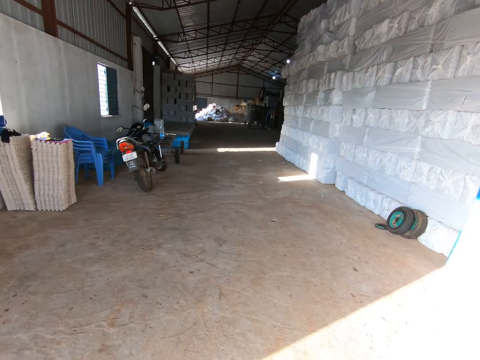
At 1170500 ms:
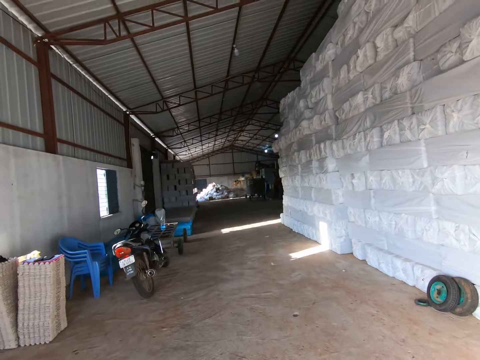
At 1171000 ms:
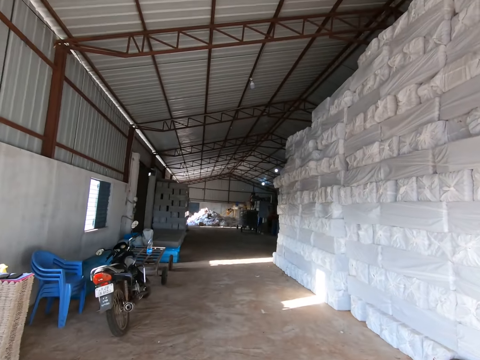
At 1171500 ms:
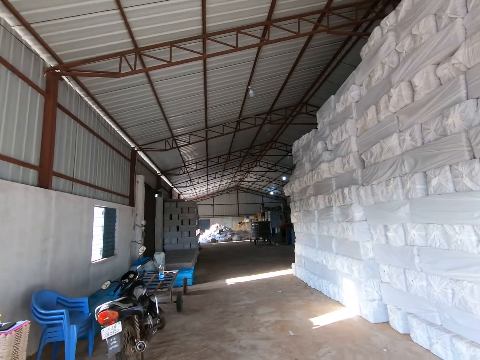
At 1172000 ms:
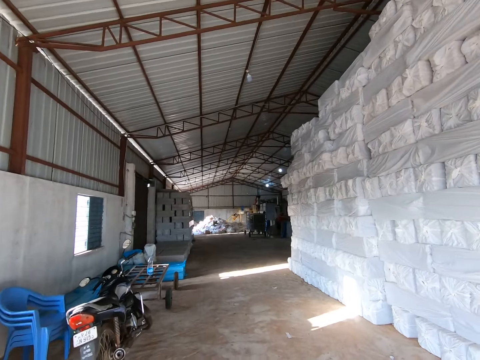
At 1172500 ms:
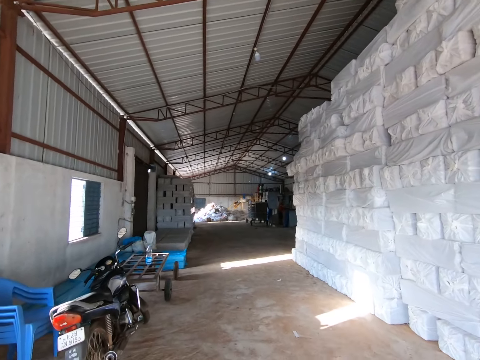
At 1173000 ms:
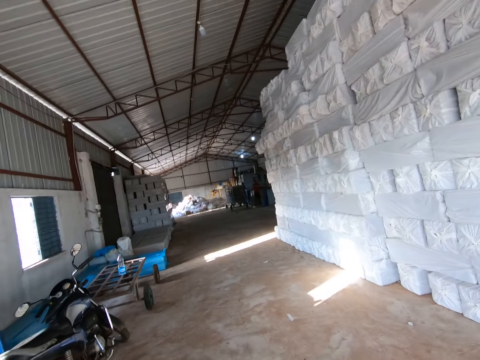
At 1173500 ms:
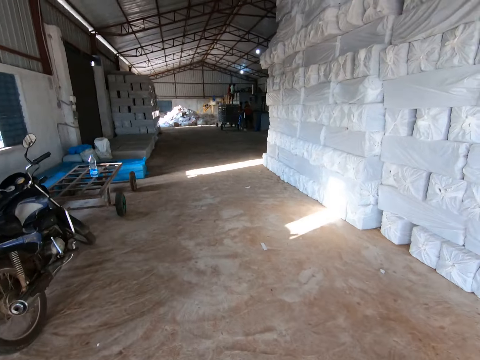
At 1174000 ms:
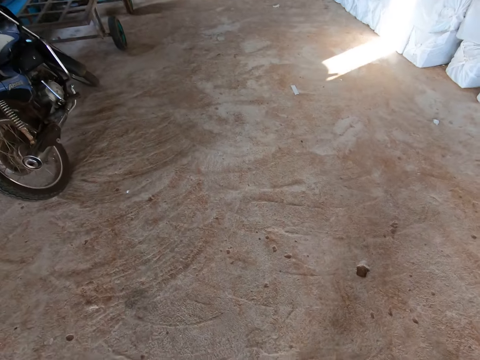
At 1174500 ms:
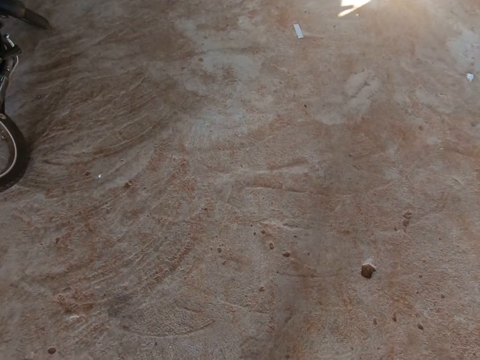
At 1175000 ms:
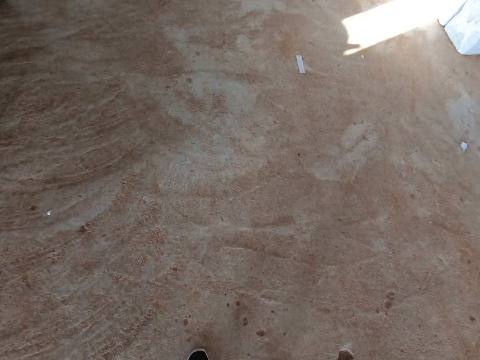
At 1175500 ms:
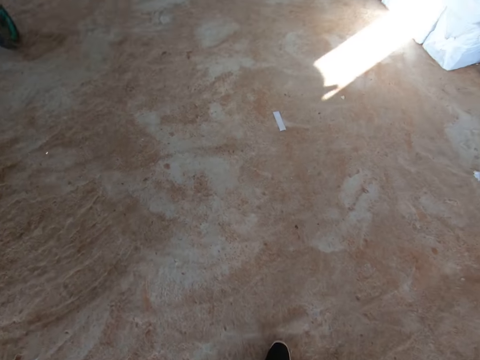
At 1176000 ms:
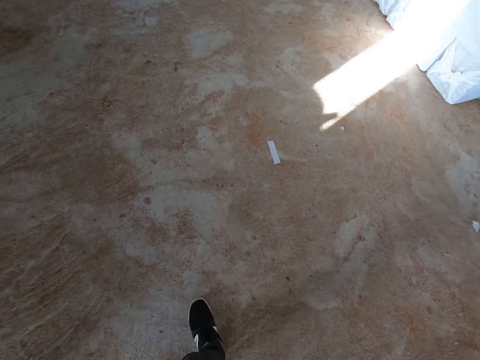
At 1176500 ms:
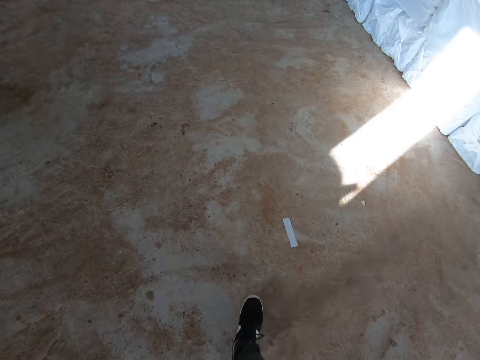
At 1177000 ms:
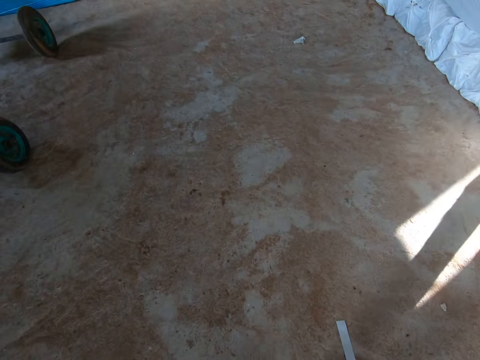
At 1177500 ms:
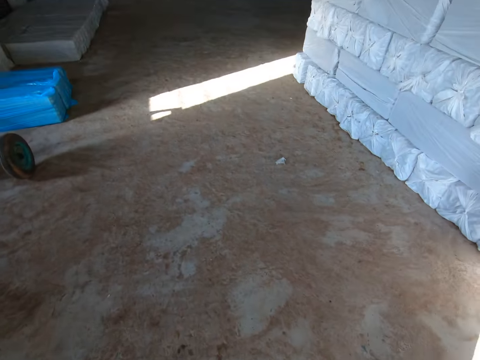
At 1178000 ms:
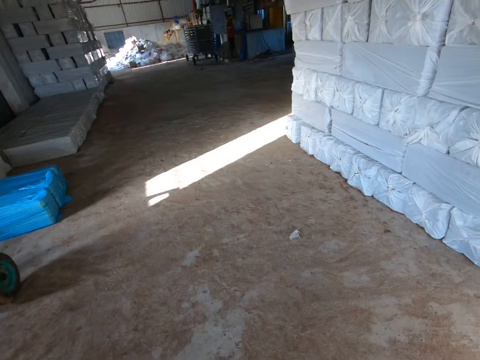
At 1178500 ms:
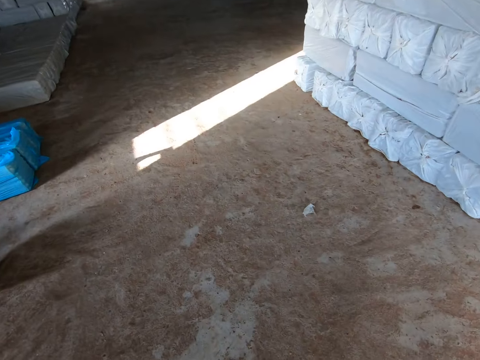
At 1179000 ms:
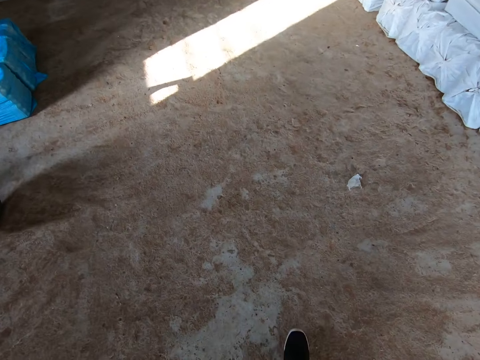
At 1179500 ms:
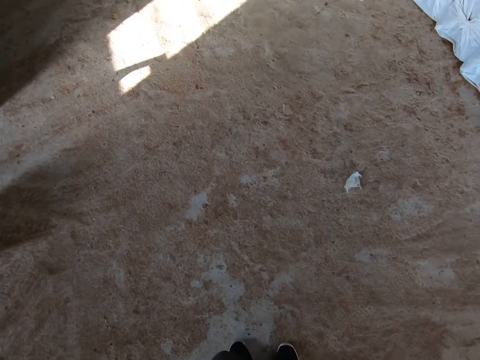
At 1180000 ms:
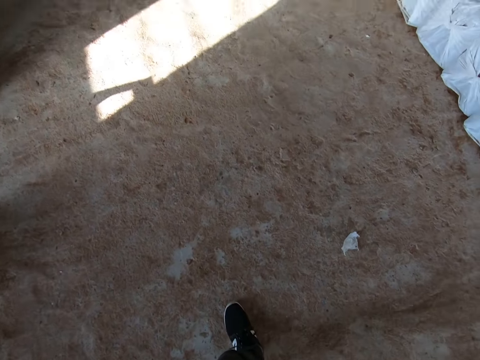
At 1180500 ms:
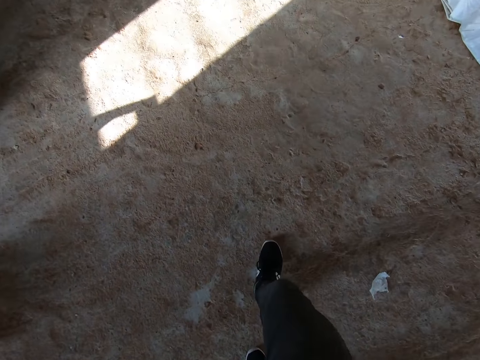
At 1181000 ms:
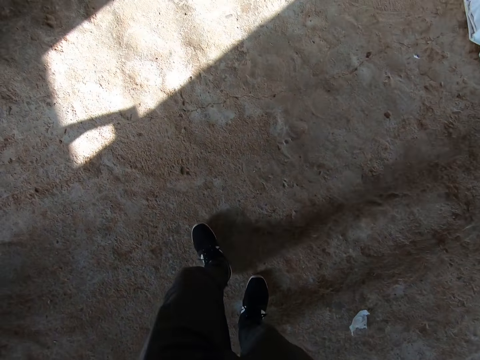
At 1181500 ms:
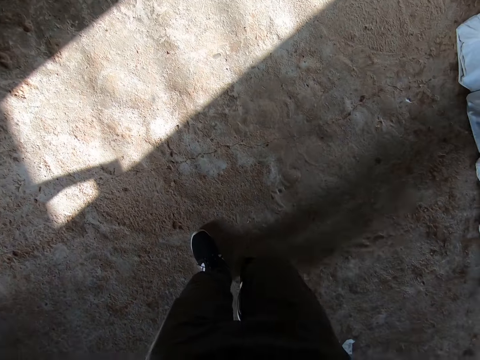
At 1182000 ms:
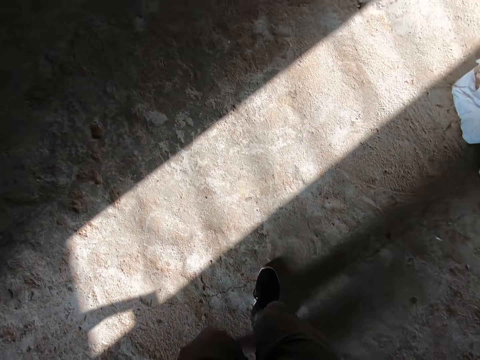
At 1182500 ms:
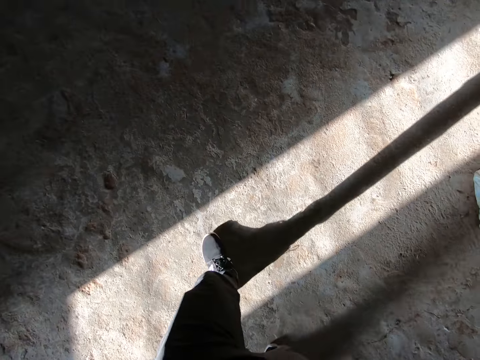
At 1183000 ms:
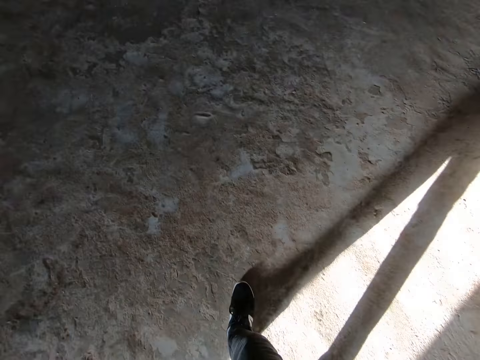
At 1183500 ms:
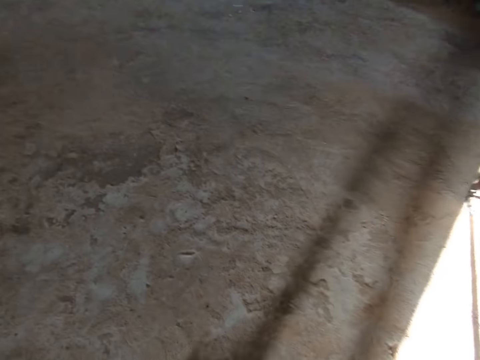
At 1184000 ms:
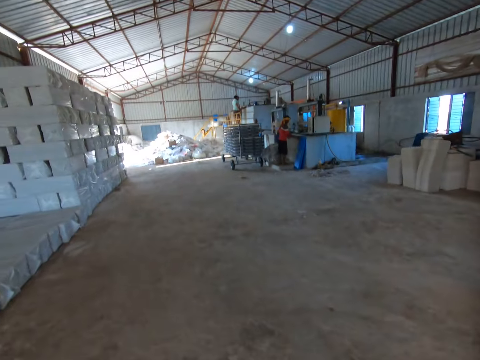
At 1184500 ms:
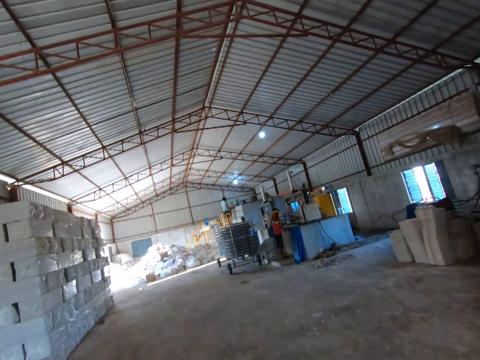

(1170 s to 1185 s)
The camera wearer walks into a warehouse.

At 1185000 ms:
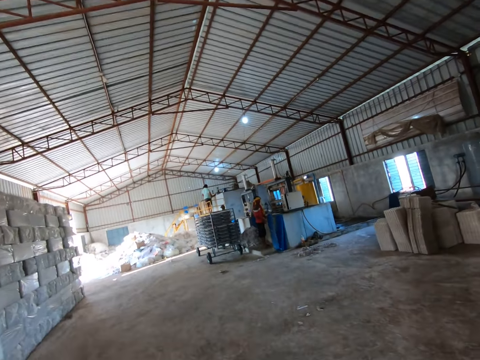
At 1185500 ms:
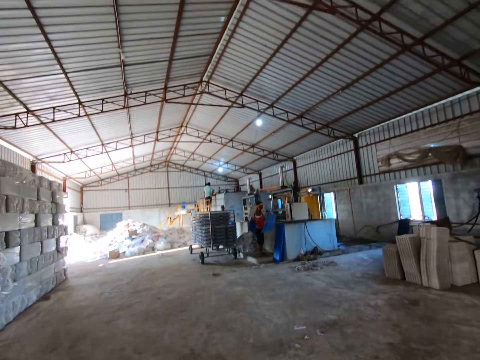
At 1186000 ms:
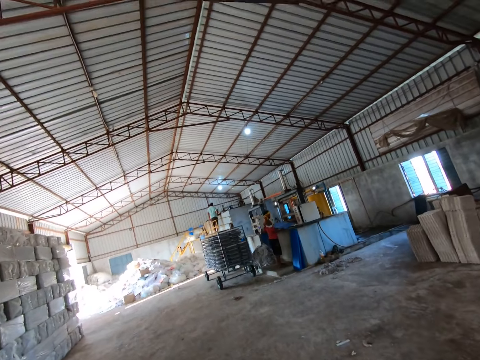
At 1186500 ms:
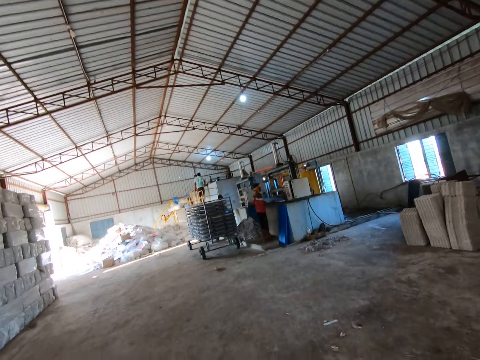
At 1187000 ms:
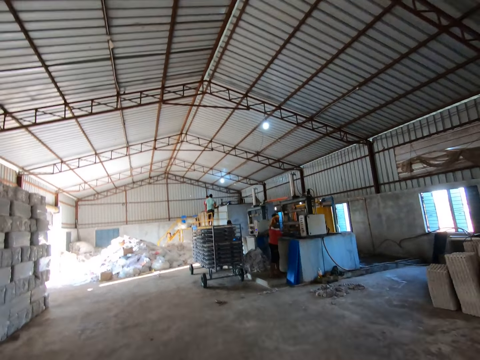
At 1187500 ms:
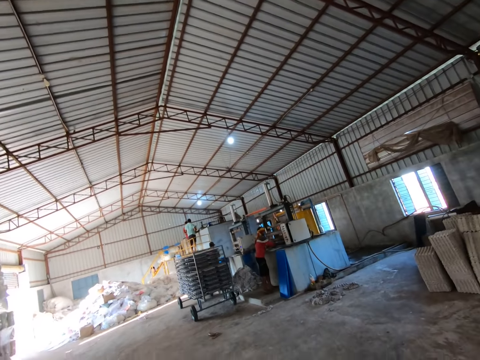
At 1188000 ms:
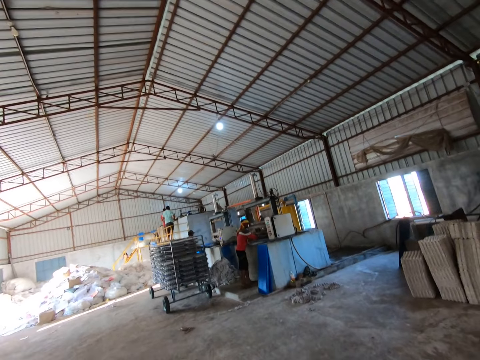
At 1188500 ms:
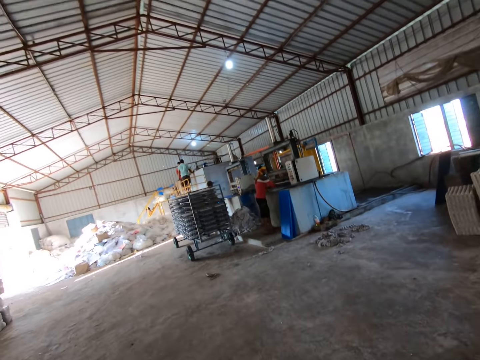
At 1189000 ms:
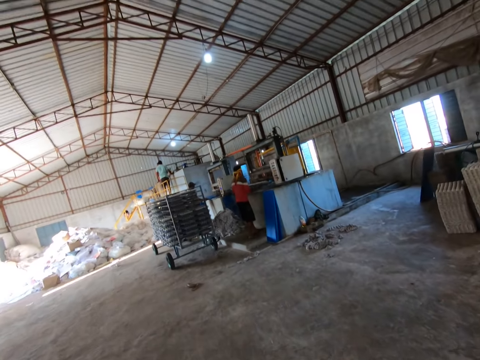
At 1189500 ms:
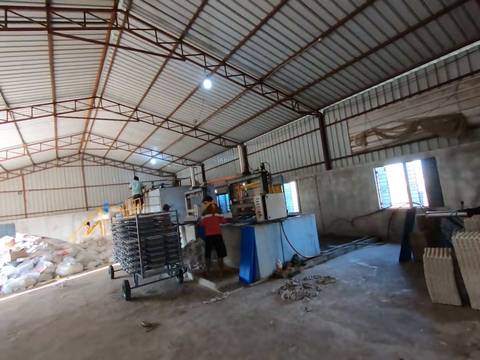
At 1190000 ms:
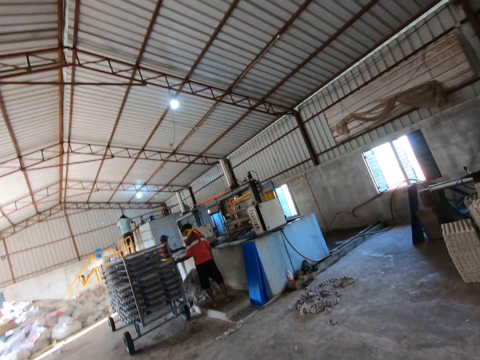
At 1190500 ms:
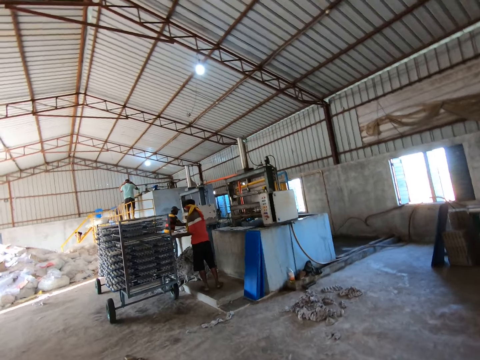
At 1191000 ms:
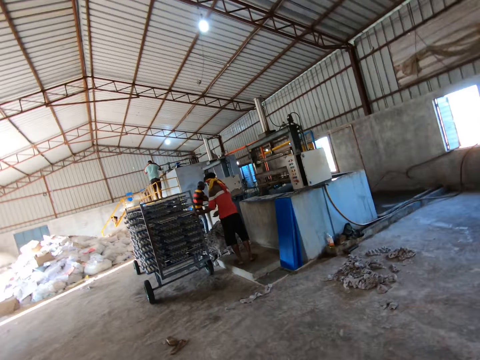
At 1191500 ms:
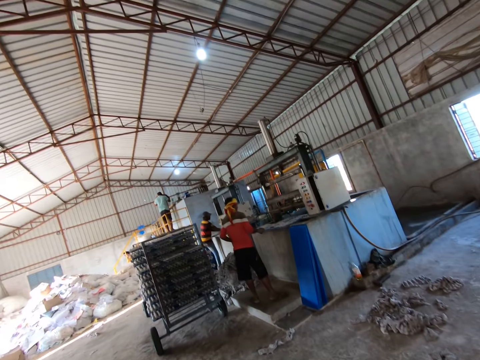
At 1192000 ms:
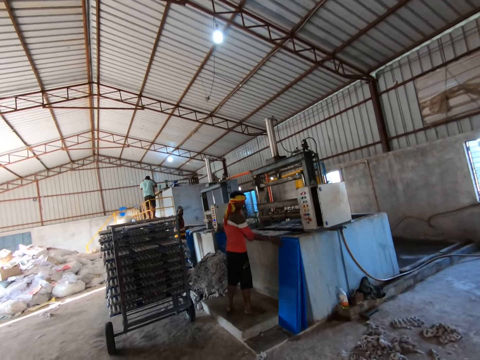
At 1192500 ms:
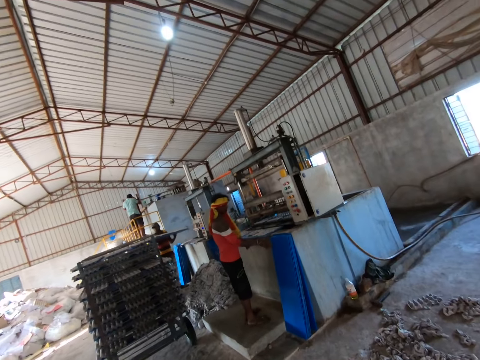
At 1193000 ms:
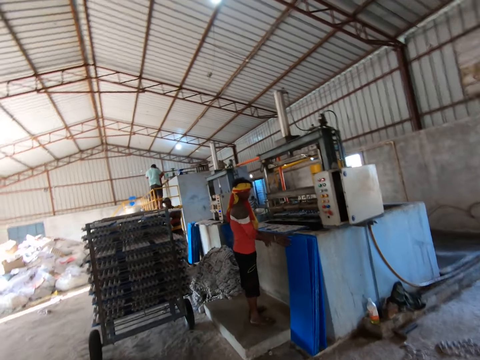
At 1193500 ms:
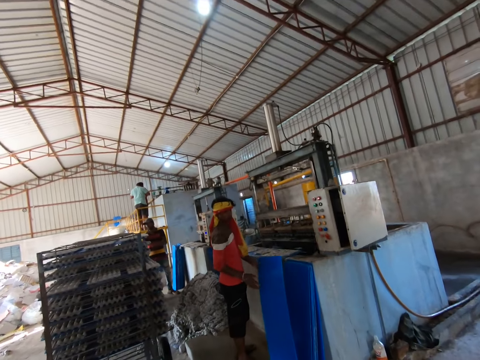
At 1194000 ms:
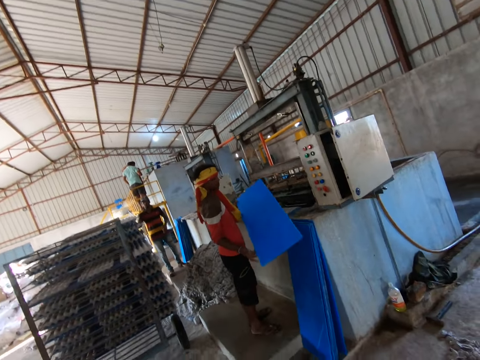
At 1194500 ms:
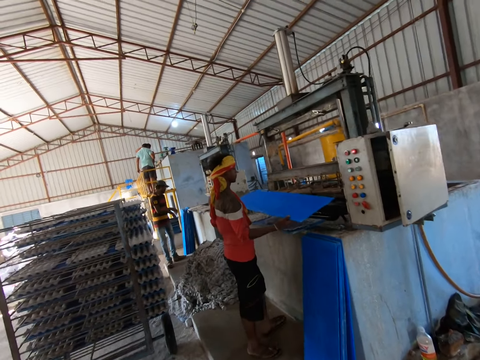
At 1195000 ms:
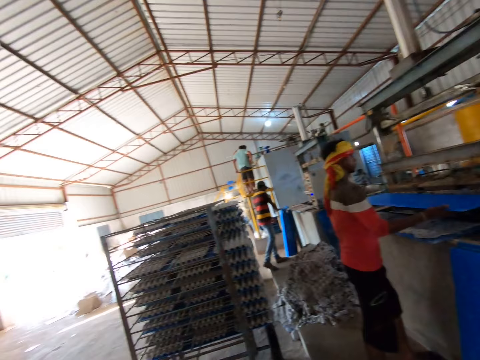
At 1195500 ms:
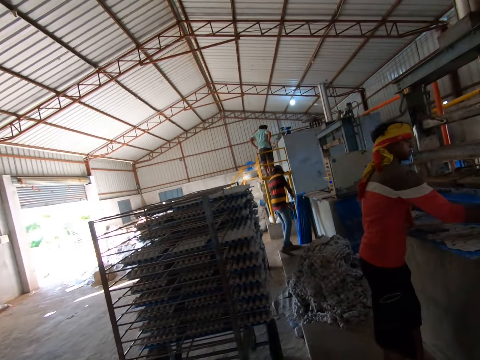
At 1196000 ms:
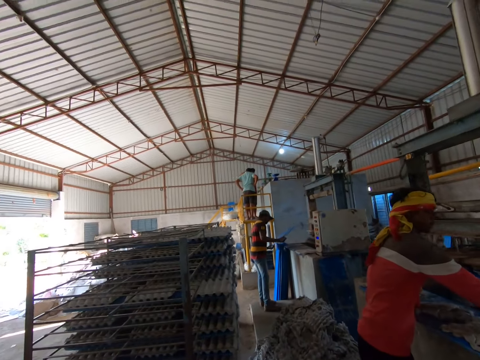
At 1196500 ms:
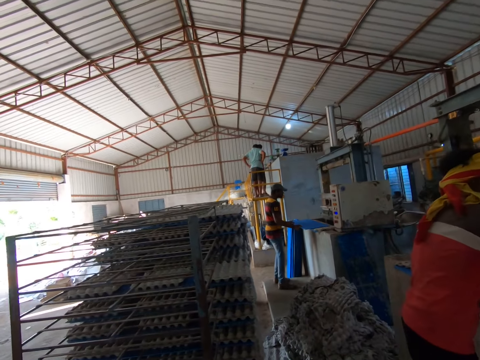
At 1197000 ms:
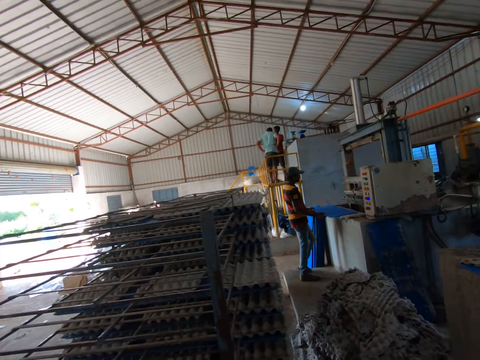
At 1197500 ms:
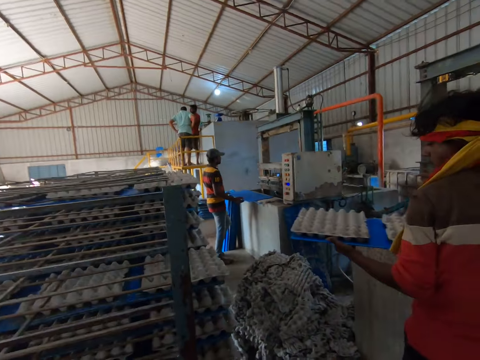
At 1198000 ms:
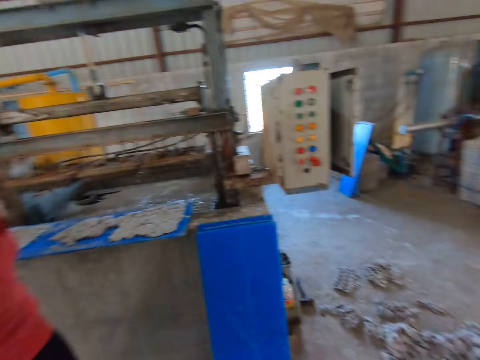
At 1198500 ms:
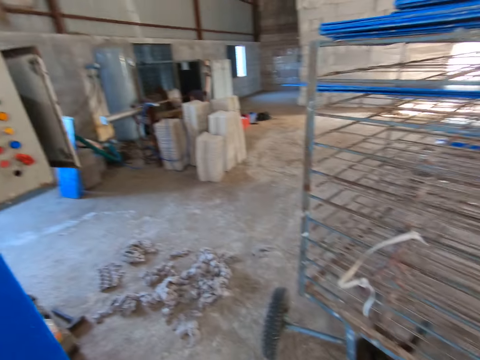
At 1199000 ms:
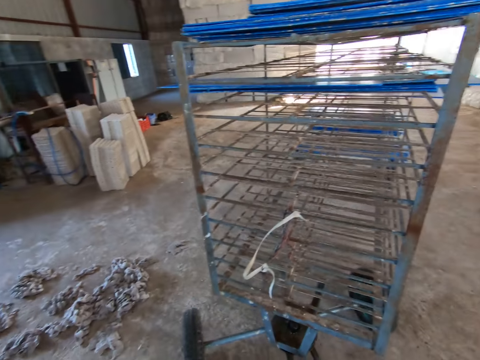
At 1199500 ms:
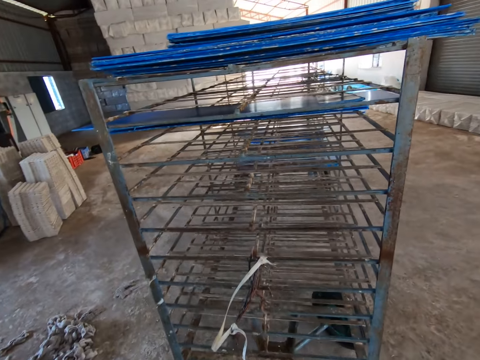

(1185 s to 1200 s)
A man takes a tray out of an egg tray machine in the factory with both hands. The man puts the tray on a rack in the factory with both hands. Another man takes a tray out of the egg tray machine in the factory with both hands. The other man puts the tray on the rack in the factory with both hands. The first man picks up a tray from the floor with both hands. The other man picks up a tray from the floor with both hands. The first man puts the tray into the egg tray machine with both hands. The other man places the tray on a wall in the factory with both hands. The first man puts the tray on the rack with both hands. The camera wearer slows down.
